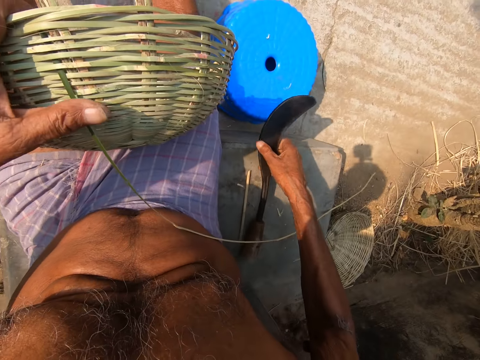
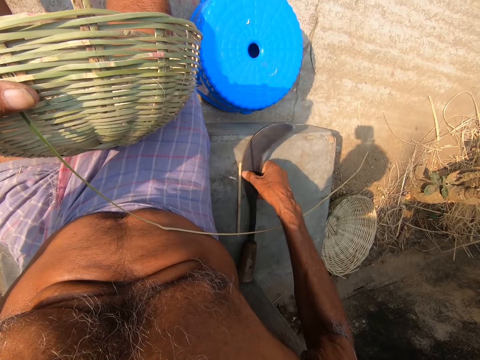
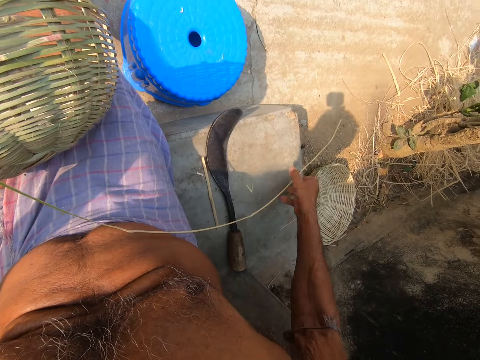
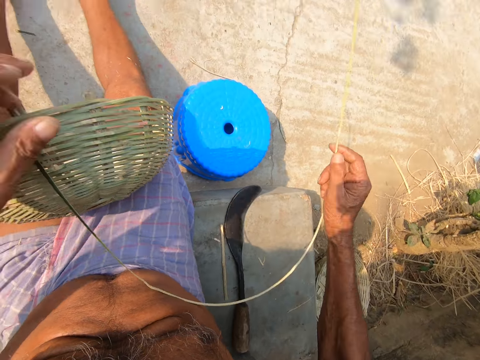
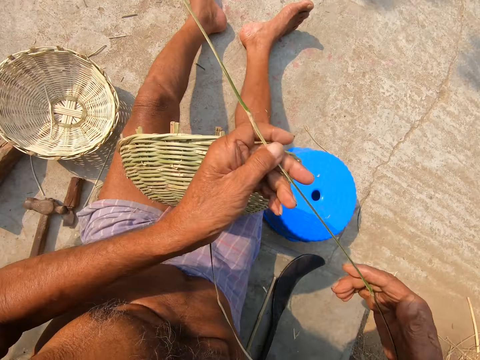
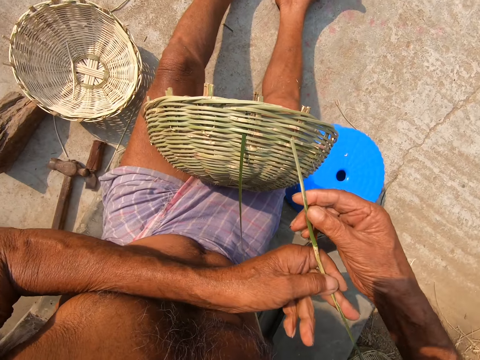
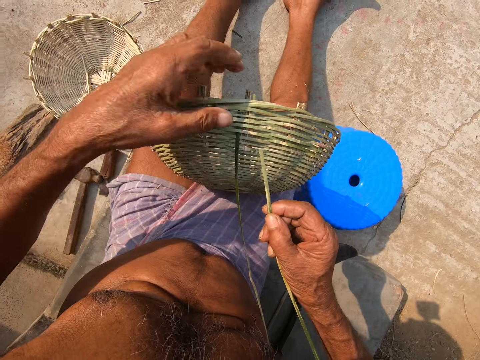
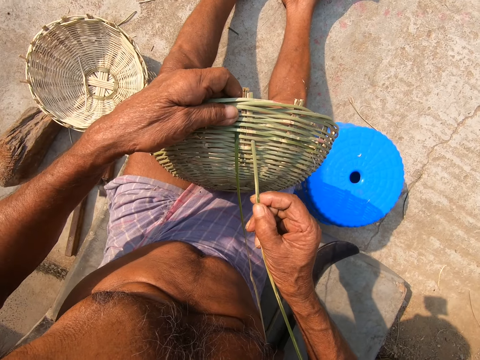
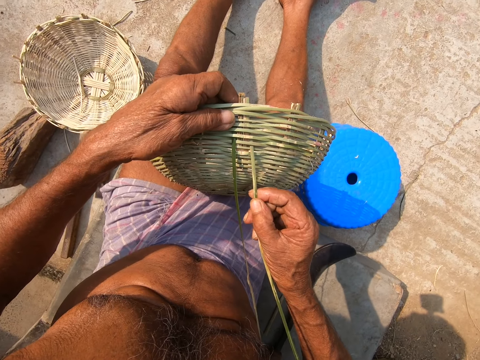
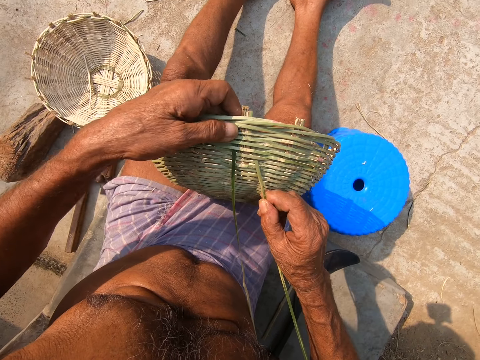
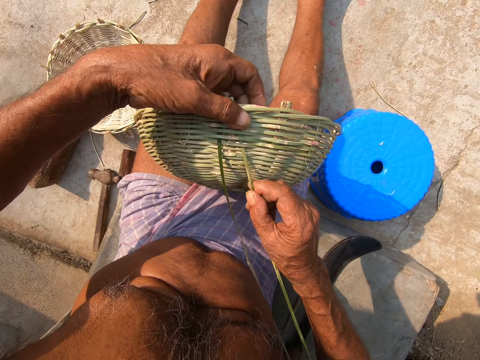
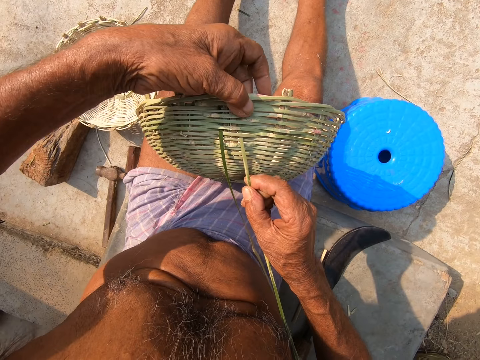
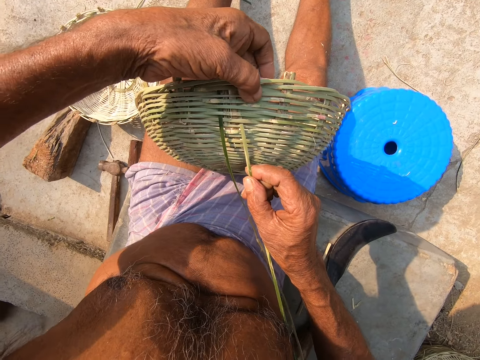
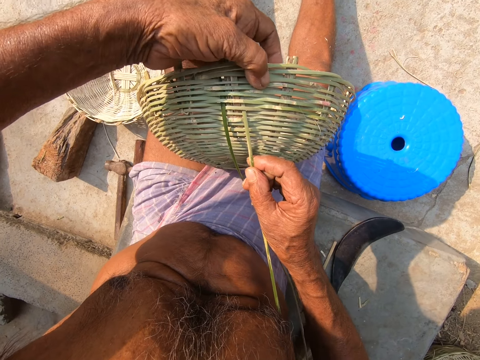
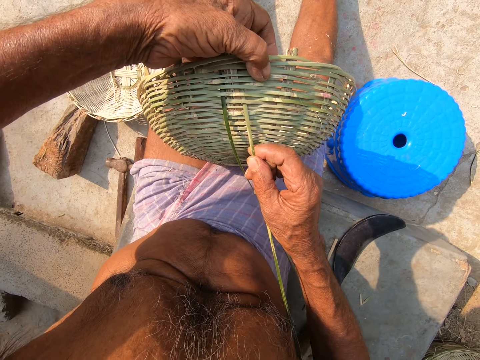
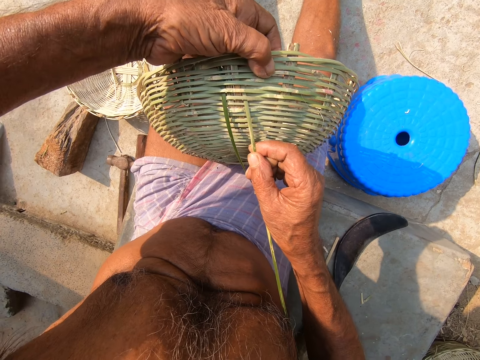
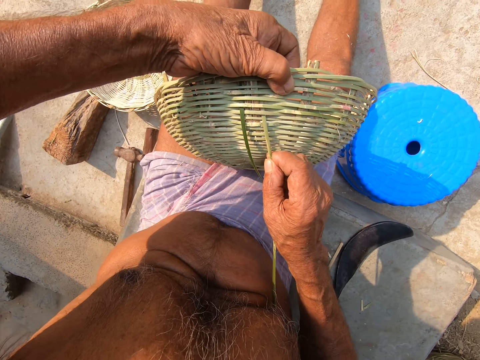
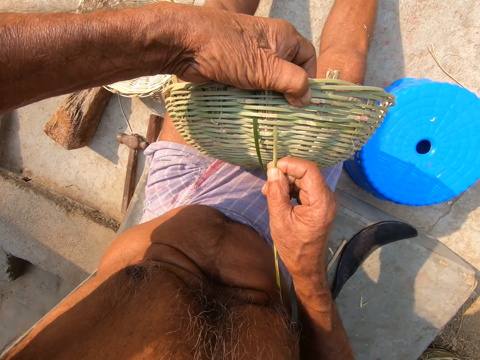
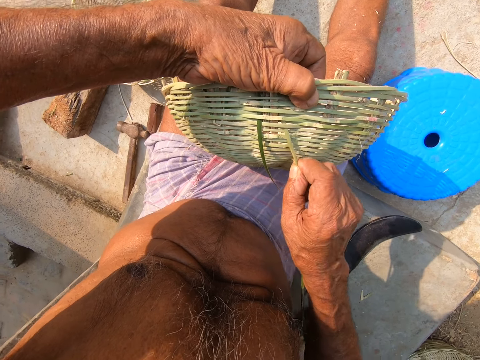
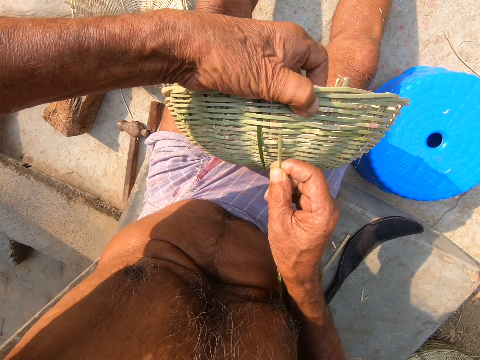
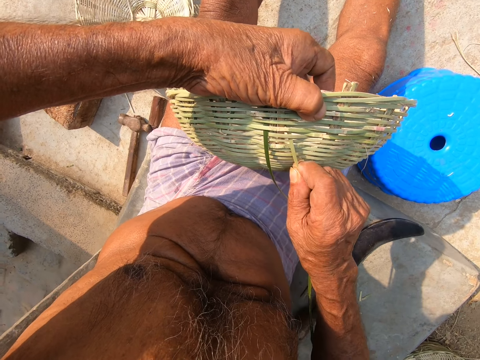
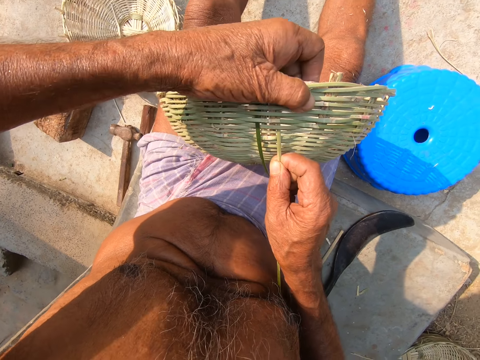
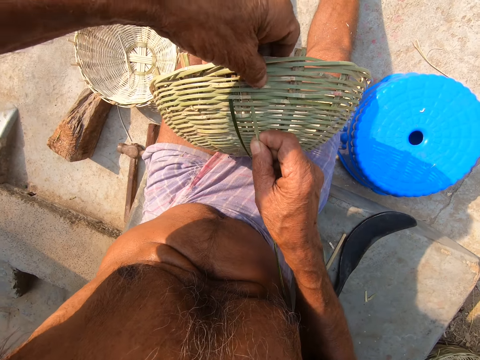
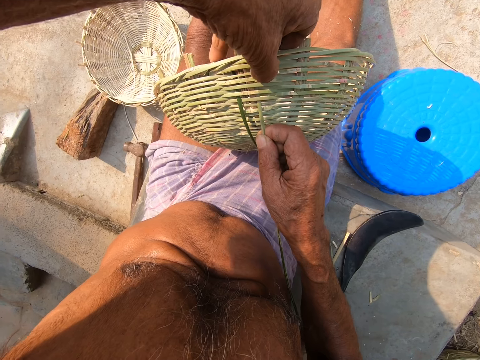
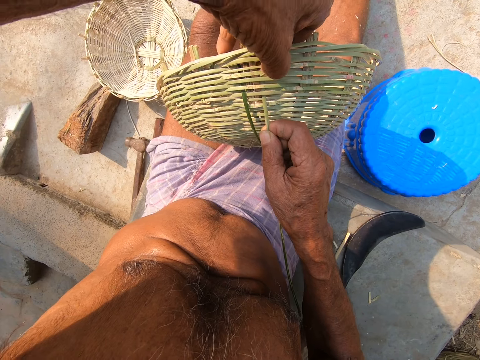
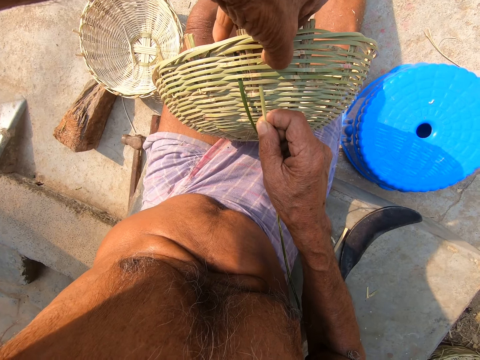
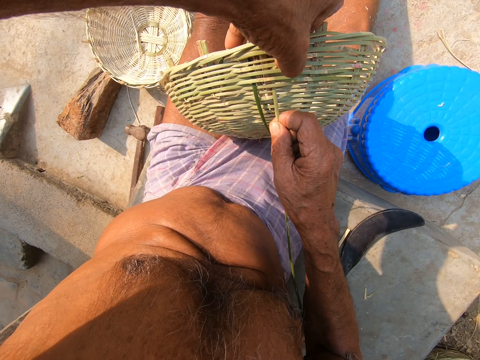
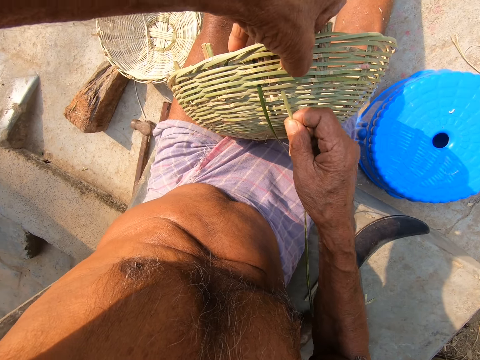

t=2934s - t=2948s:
The camera wearer drops the sickle knife on the ground with his right hand. He picks the bamboo strip of the basket with his right hand. He holds the bamboo strip with both hands. He holds the bamboo strip with his right hand. He holds the basket with his left hand. He weaves the bamboo strip to the basket with his right hand. He weaves the bamboo strip to the basket with both hands.

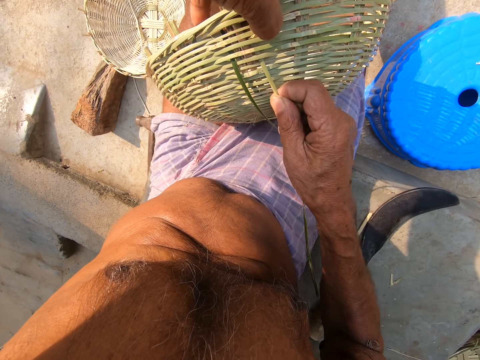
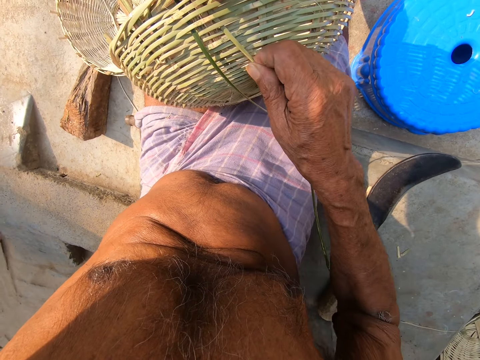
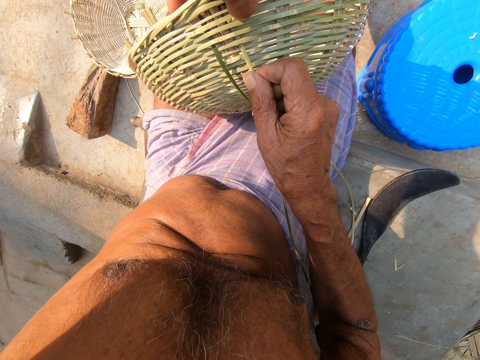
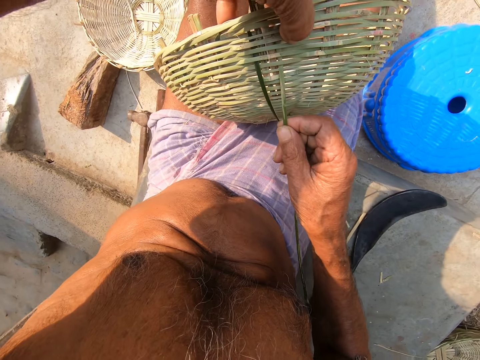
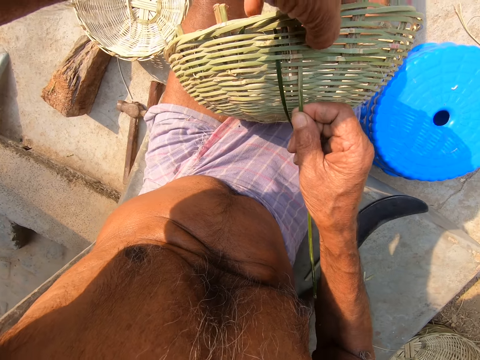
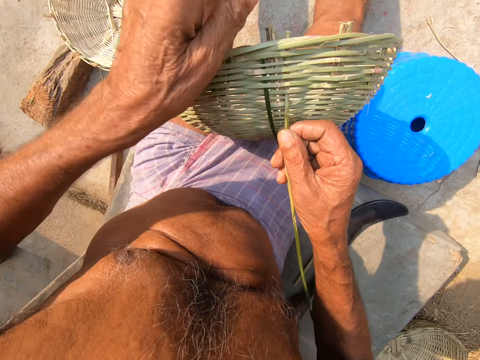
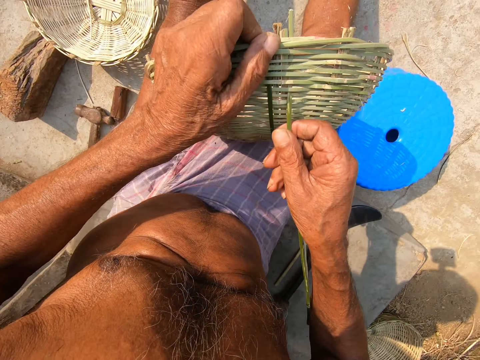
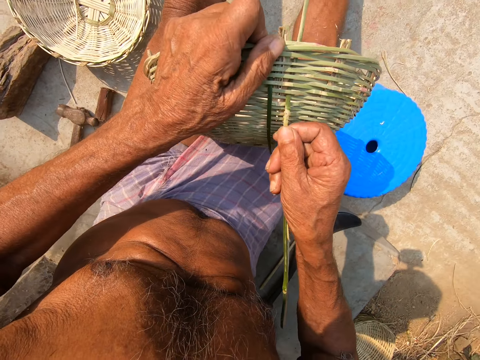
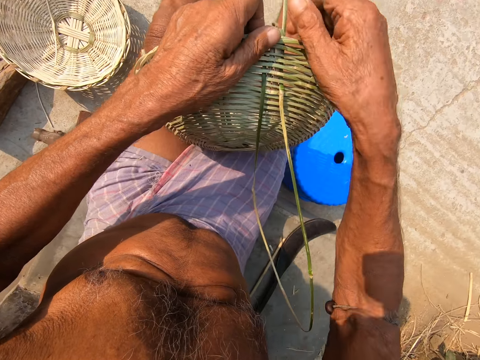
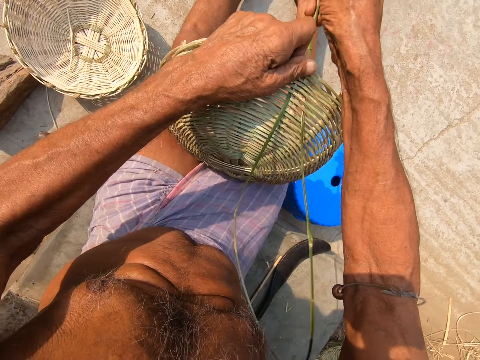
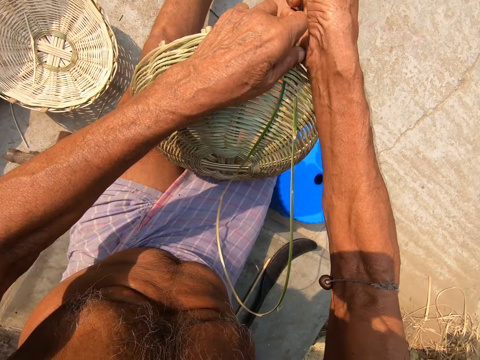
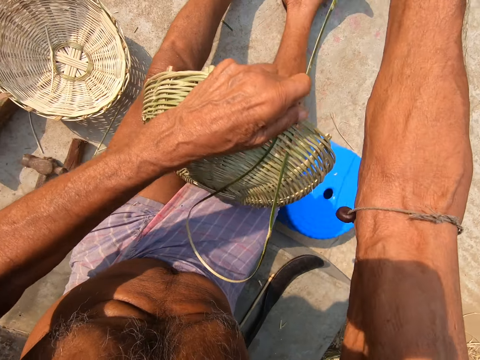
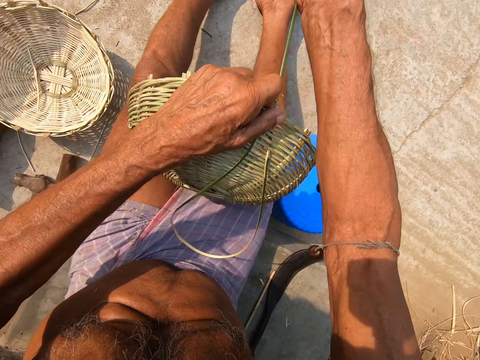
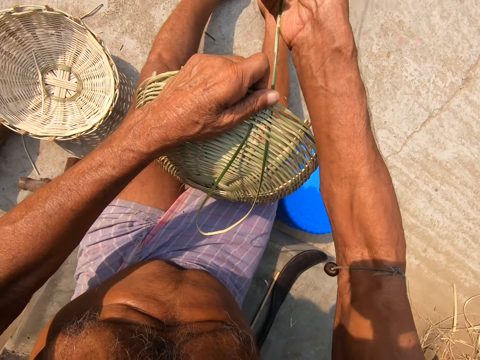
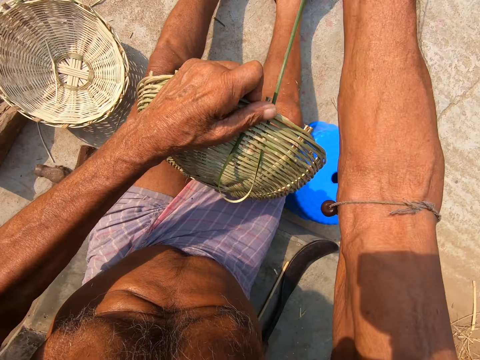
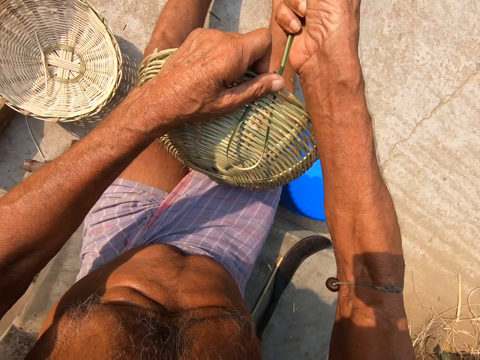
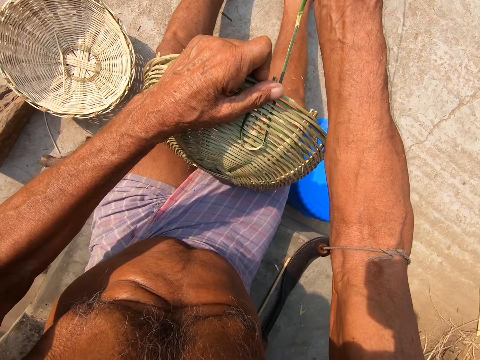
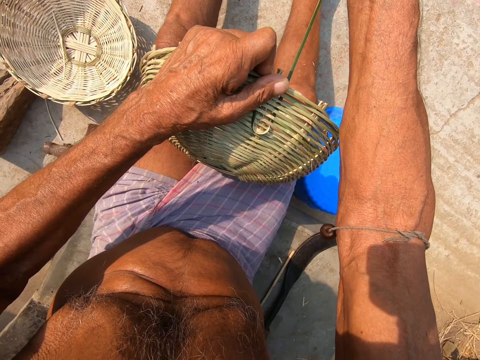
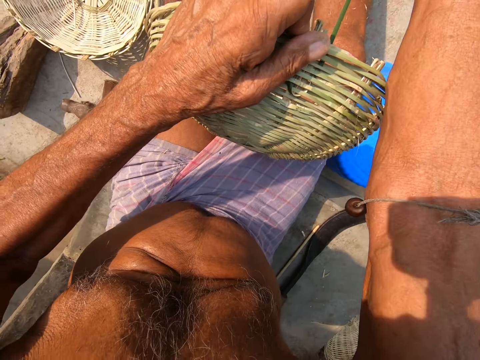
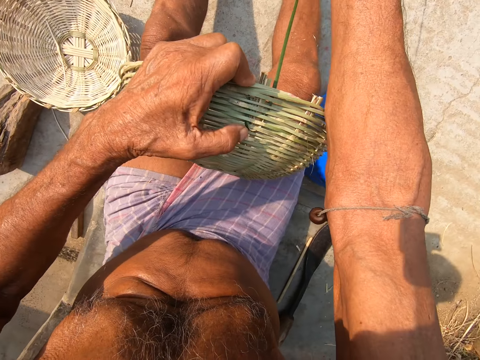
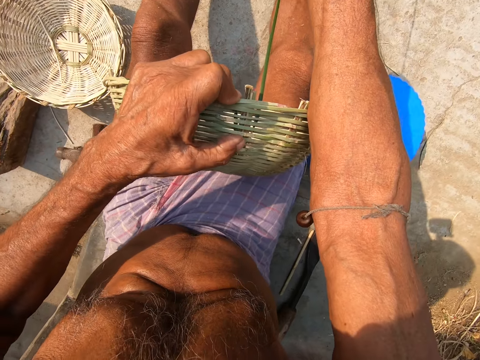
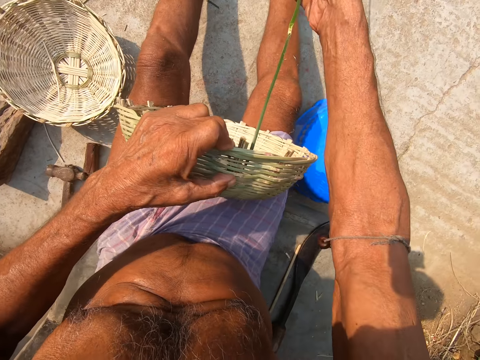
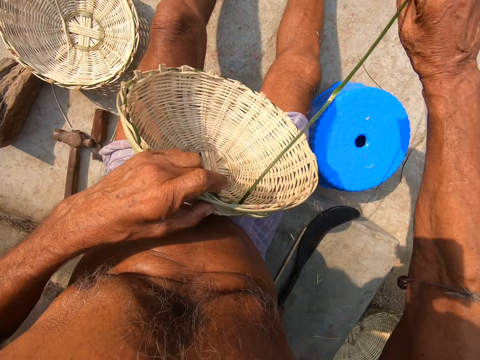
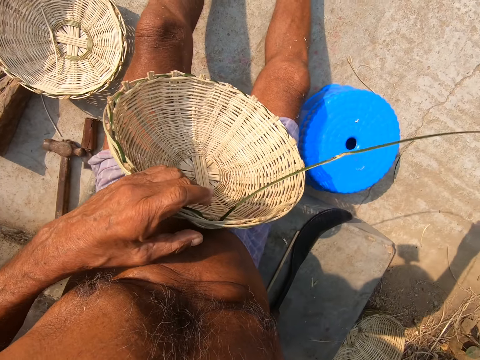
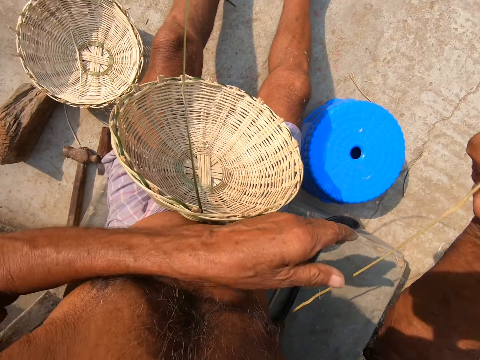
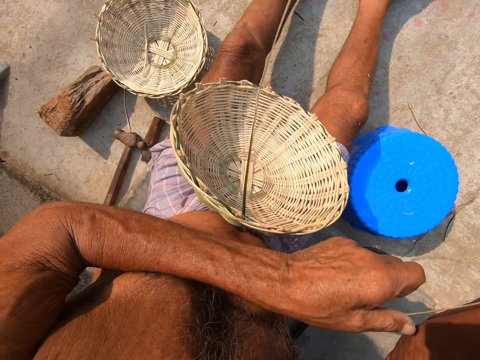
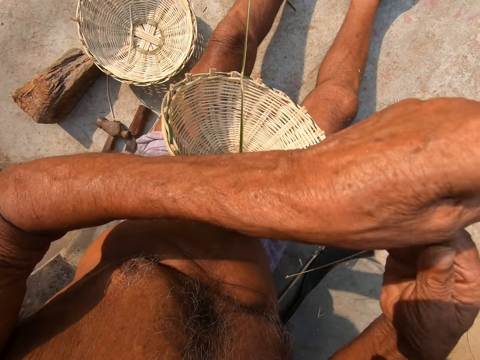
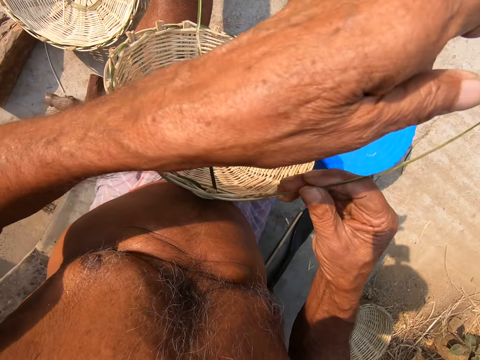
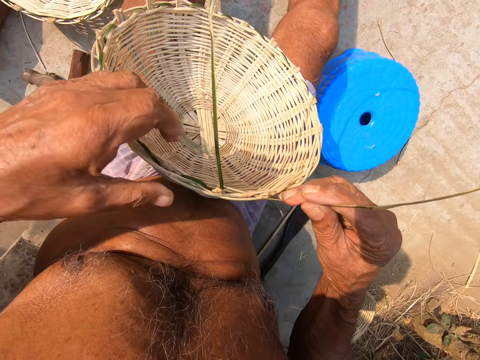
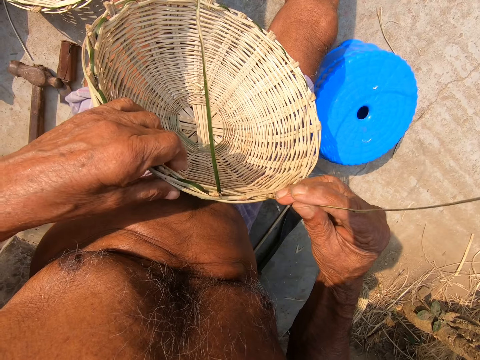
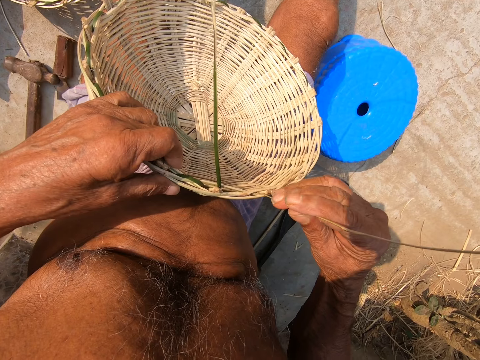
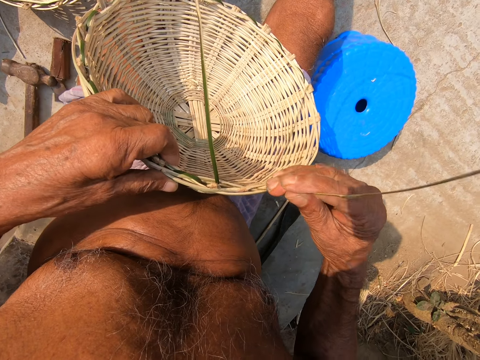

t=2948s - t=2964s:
The camera wearer holds the bamboo strip with his left hand. He weaves the bamboo strip to the basket with his right hand. He holds the bamboo strip with his left hand. He holds the bamboo strip with his right hand. He holds the basket with his left hand. He weaves the bamboo strip to the basket with his right hand.
